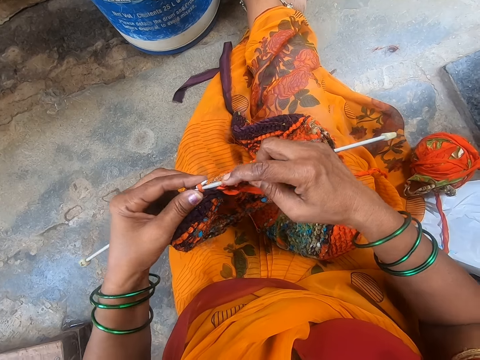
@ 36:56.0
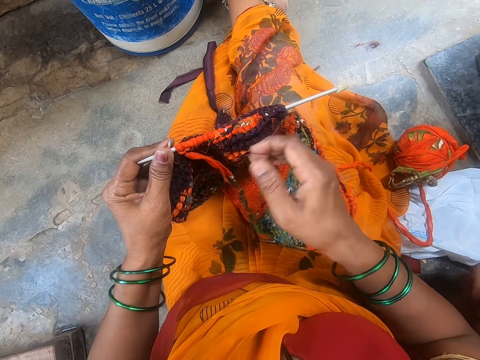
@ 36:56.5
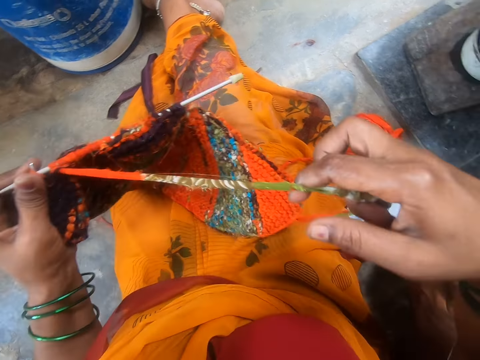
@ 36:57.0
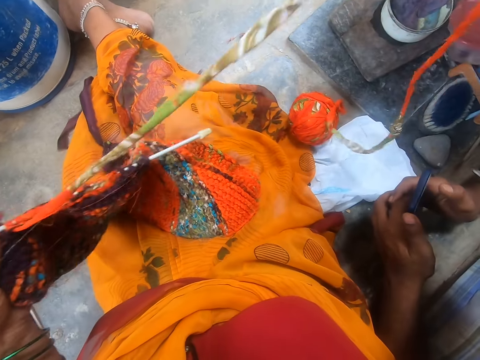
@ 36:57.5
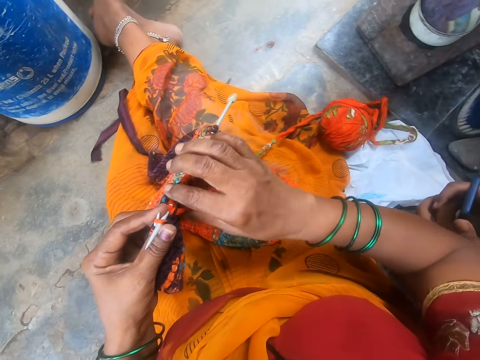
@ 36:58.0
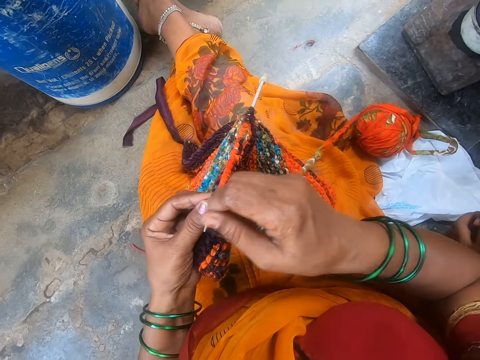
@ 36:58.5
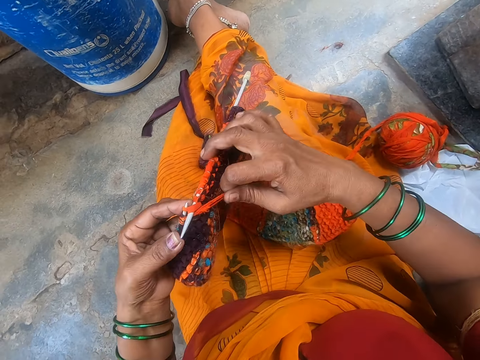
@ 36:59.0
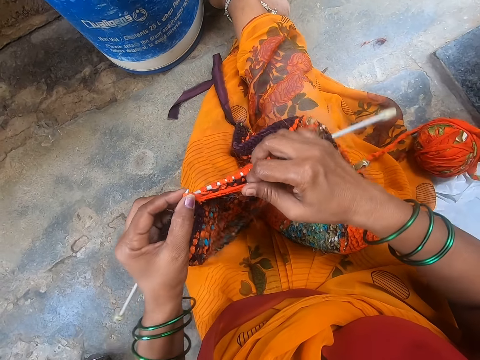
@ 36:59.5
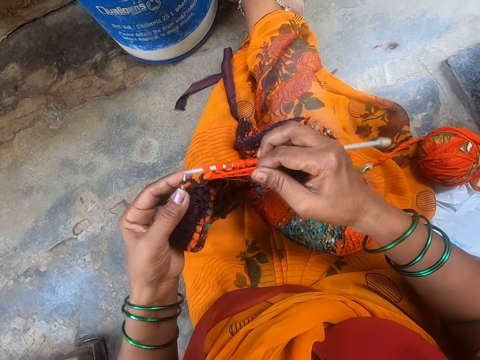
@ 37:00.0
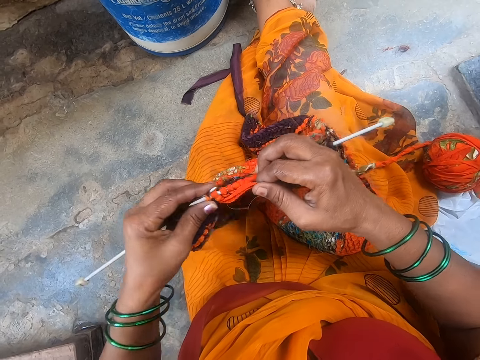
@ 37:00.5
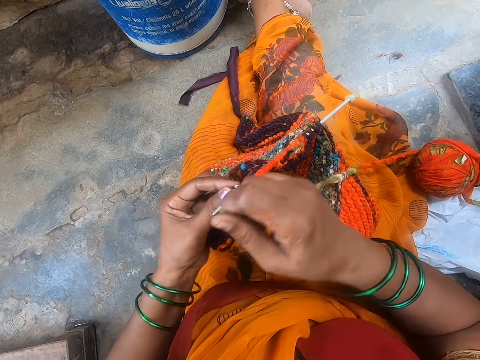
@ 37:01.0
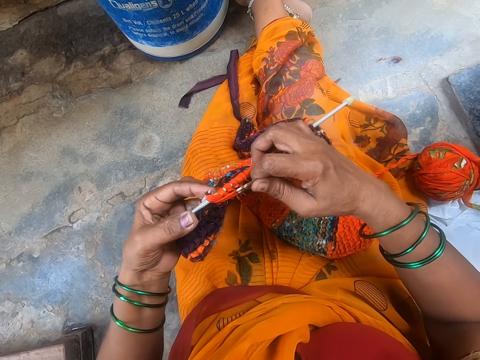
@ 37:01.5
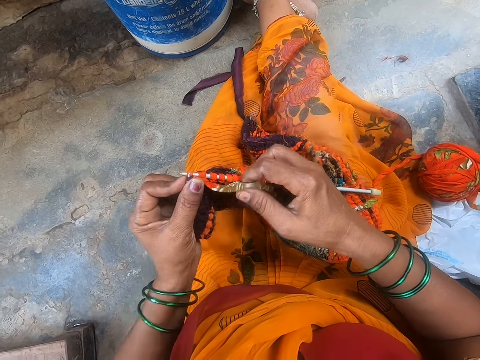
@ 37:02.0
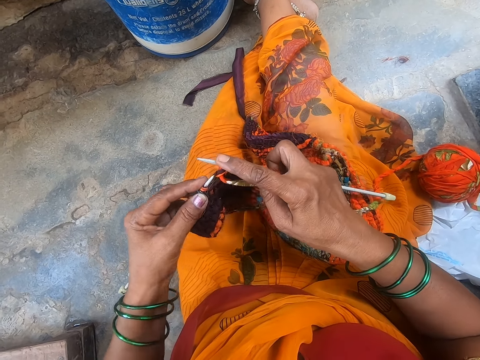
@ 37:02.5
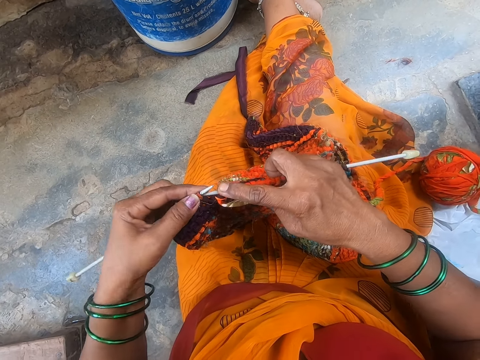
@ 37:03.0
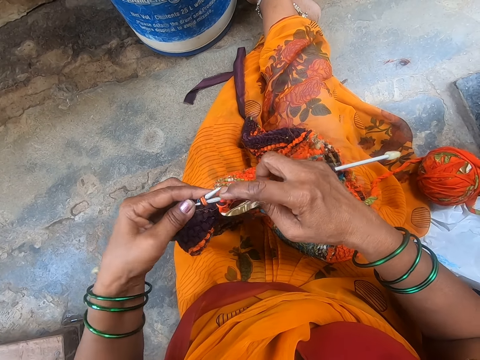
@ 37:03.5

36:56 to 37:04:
The camera wearer adjusts the yarn. They sew the fabric.

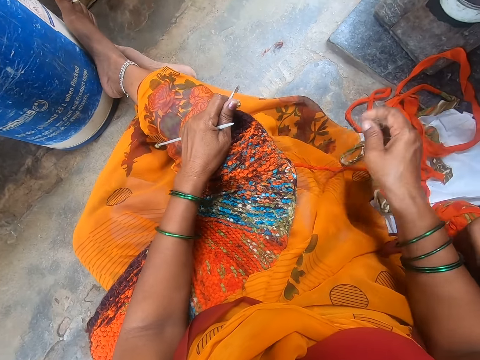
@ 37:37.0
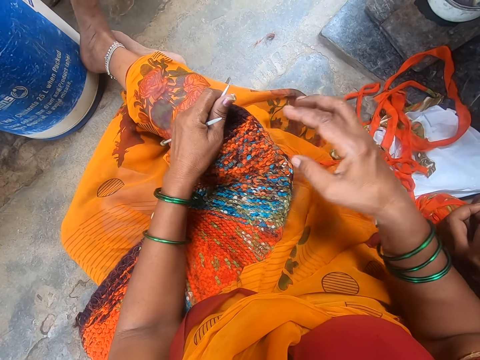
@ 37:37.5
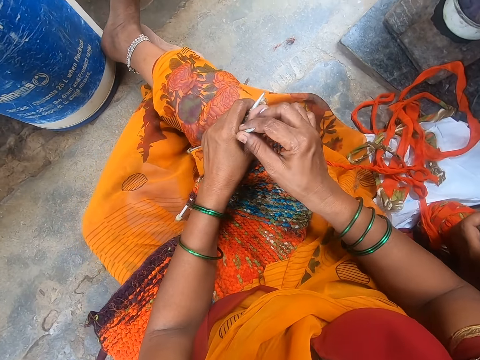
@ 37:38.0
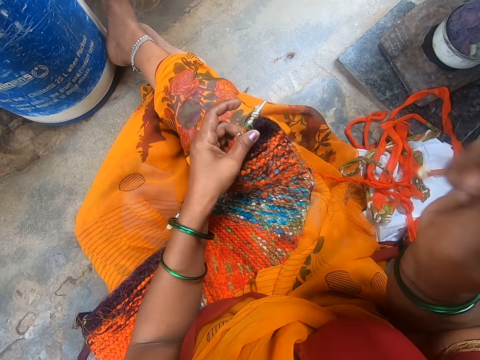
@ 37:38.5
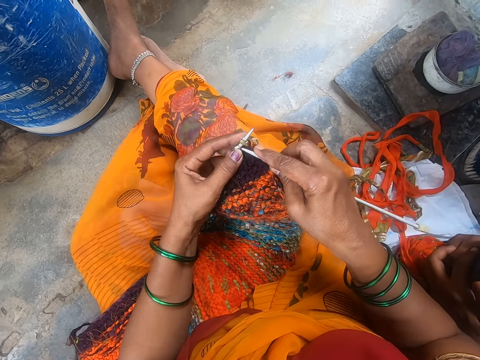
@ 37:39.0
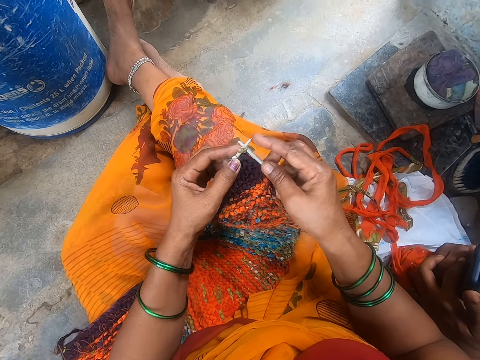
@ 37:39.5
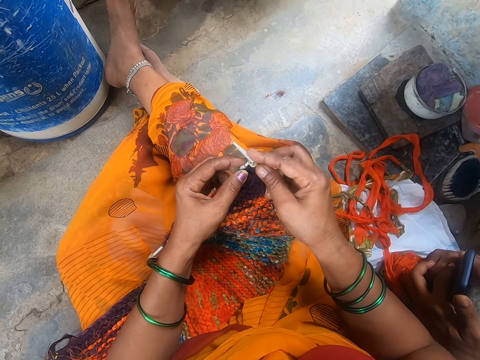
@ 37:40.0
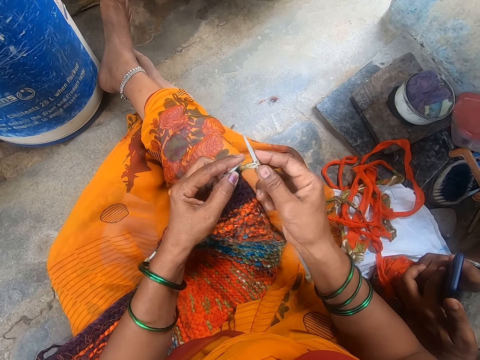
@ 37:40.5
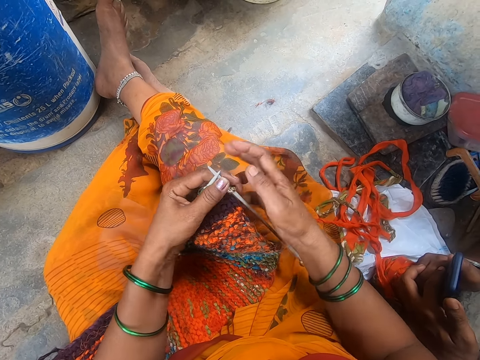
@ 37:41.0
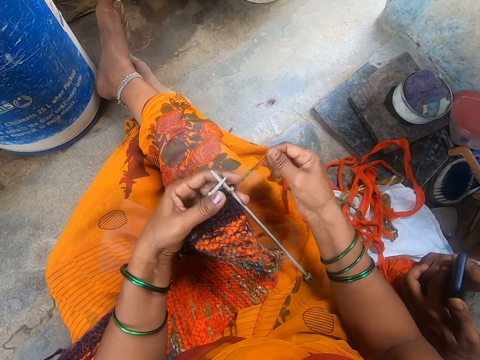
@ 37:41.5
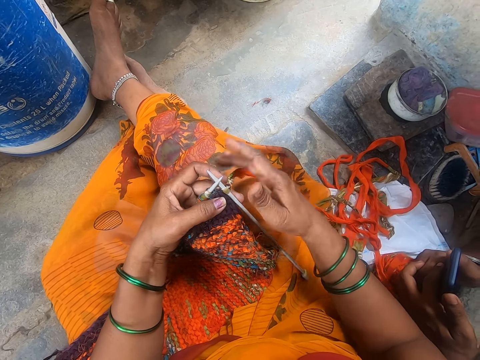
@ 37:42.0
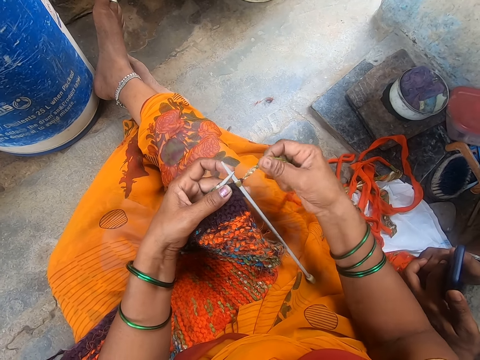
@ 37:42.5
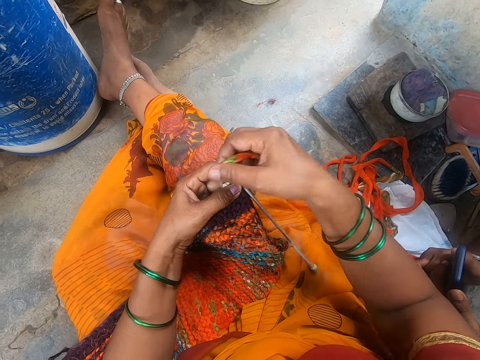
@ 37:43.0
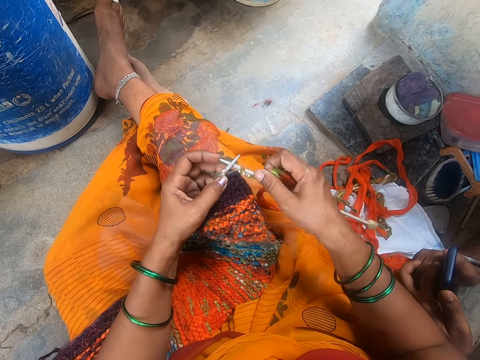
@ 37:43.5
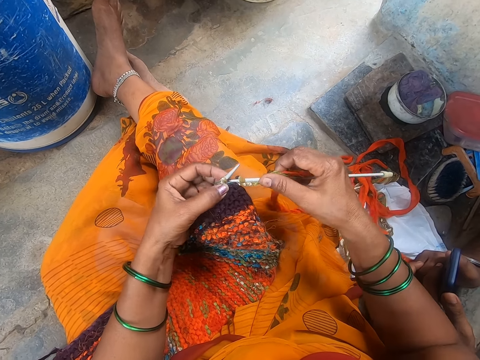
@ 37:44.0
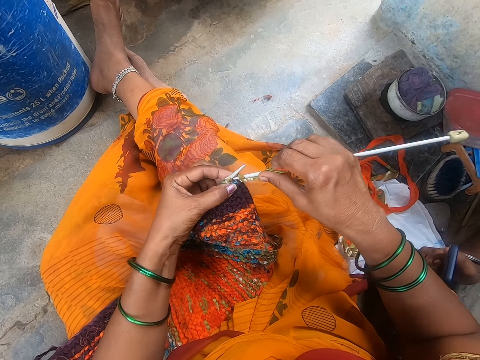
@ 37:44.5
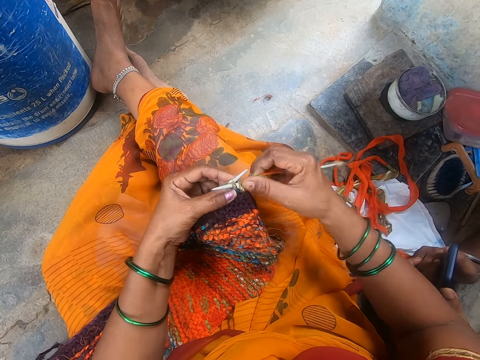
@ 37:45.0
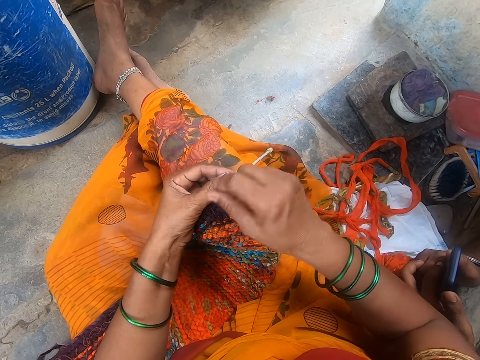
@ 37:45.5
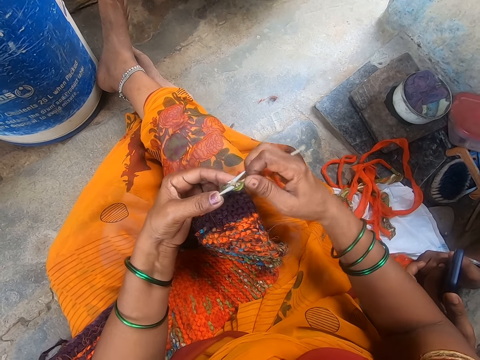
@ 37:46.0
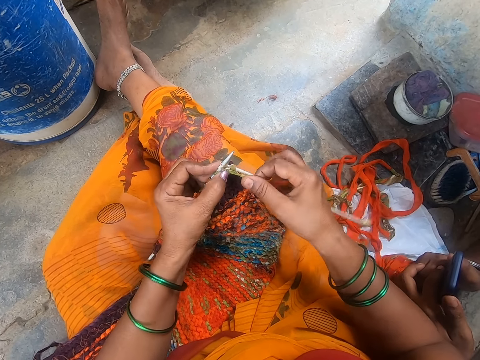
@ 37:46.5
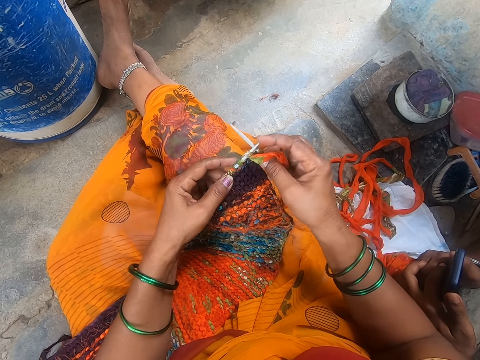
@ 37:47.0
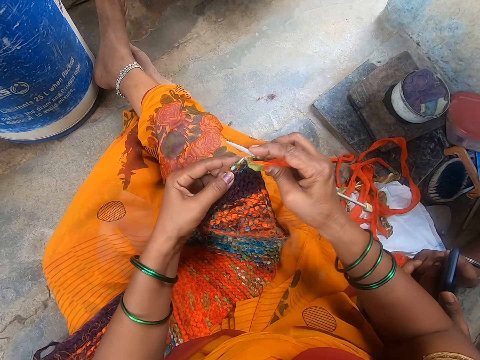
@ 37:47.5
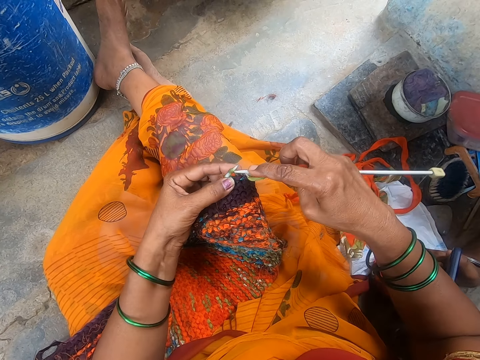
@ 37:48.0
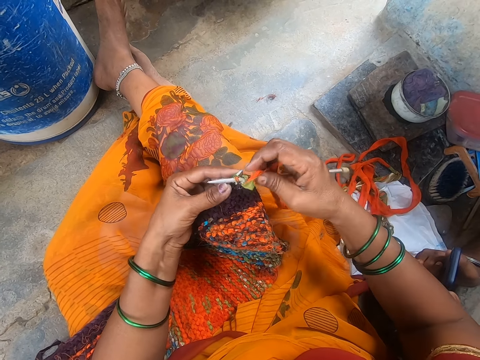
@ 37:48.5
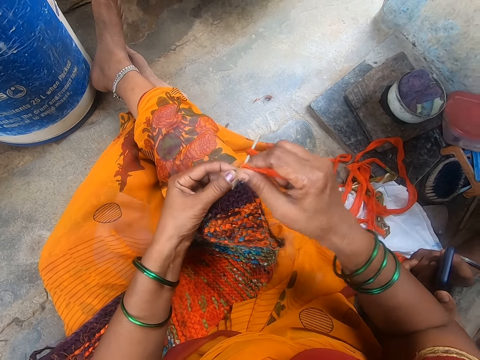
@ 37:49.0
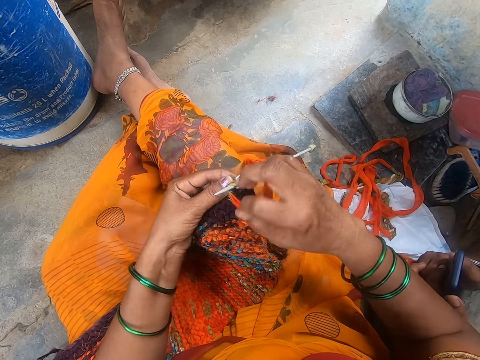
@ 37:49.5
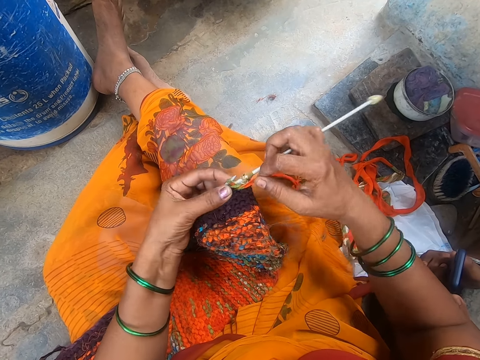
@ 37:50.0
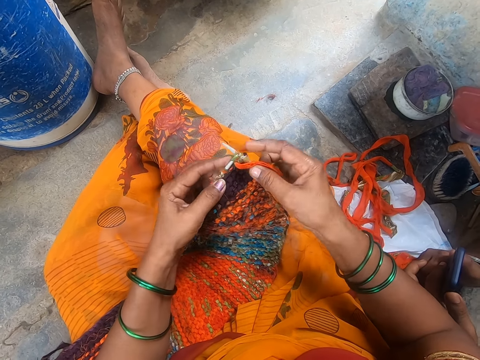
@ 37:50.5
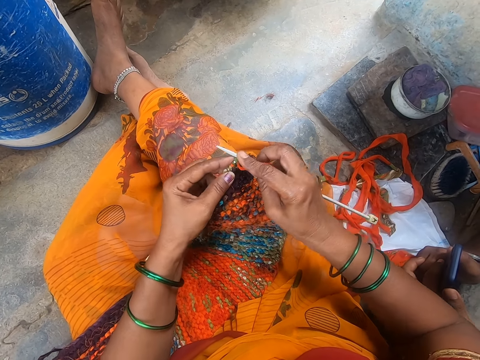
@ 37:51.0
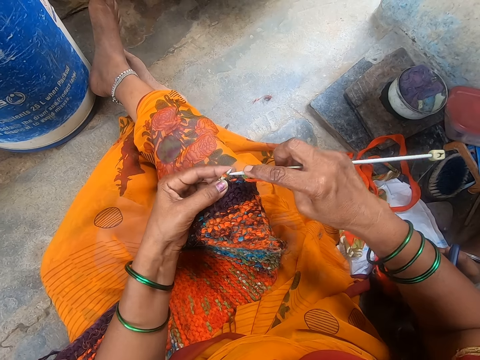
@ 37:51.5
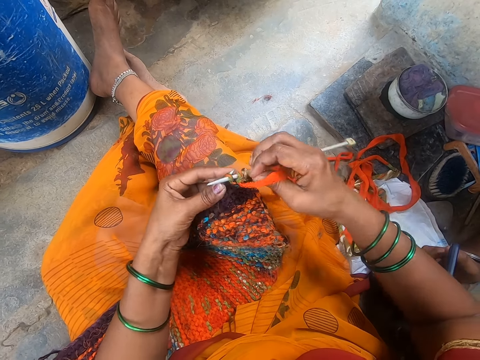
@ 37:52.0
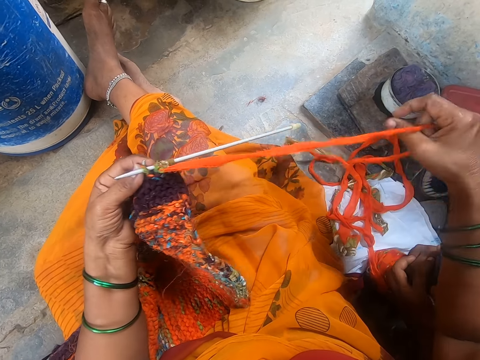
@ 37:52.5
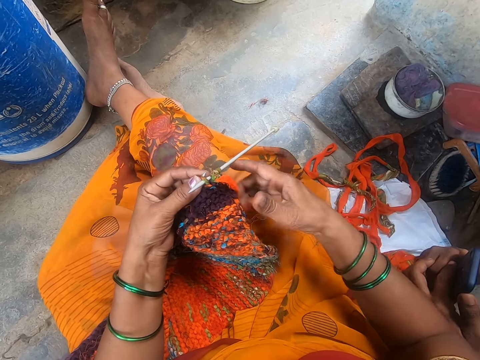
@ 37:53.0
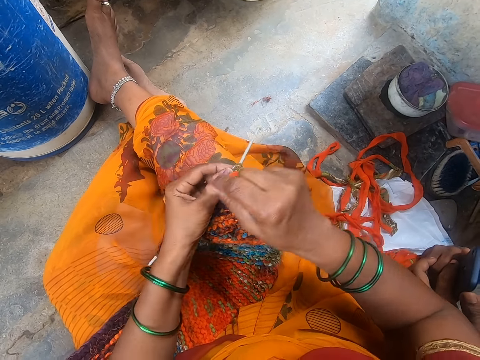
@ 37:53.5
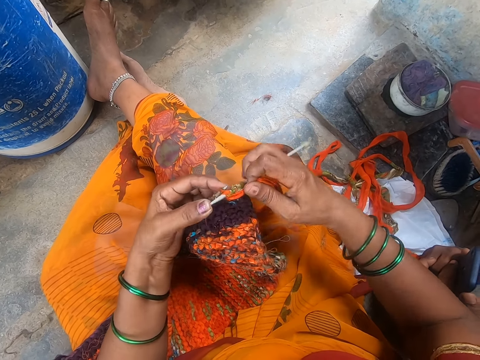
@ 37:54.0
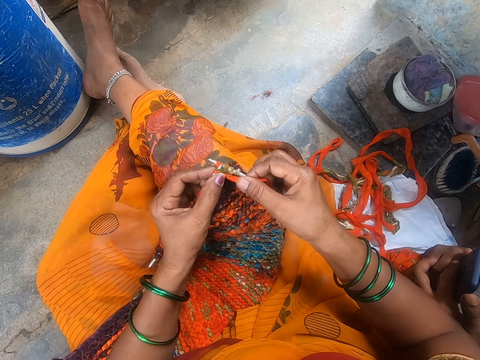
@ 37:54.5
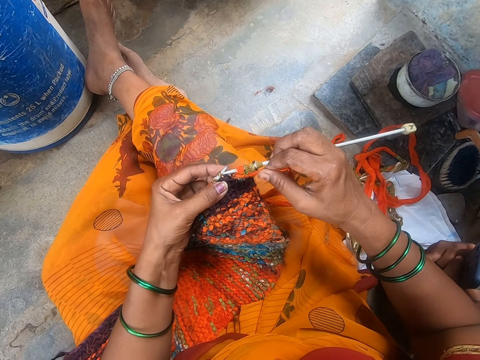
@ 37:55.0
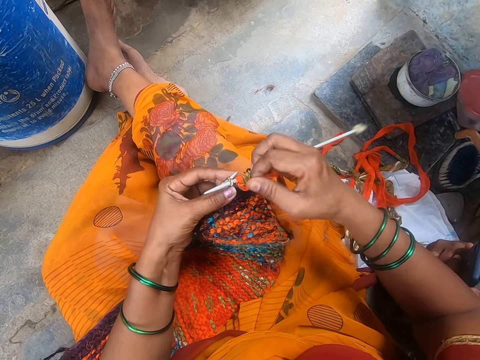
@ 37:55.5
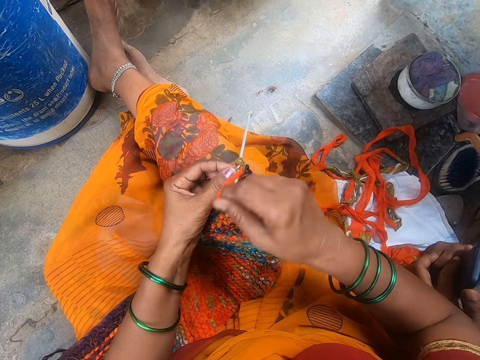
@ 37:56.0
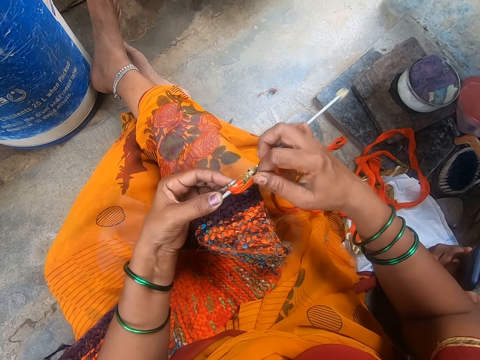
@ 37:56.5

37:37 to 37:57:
The camera wearer touches the crochet. They knit a cloth with a knitting needle. A person holds a phone. The camera wearer touches the thread, touches the crochet, touches the thread, touches the crochet, and touches the thread.
